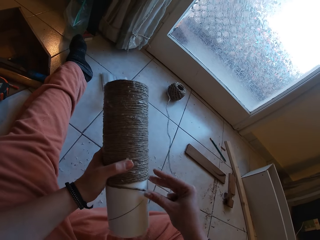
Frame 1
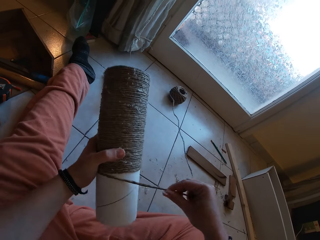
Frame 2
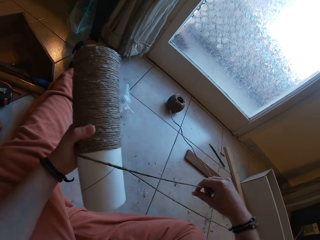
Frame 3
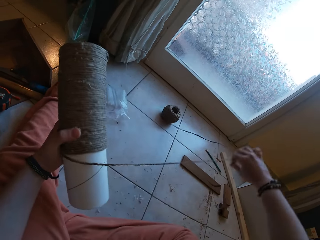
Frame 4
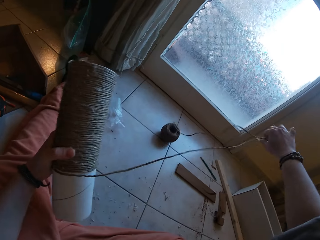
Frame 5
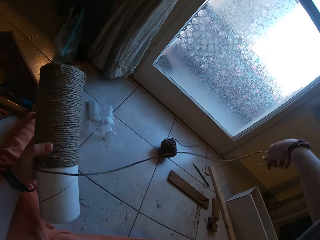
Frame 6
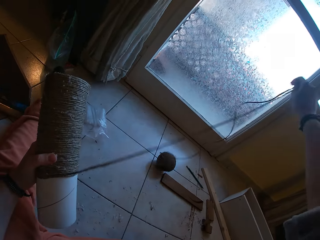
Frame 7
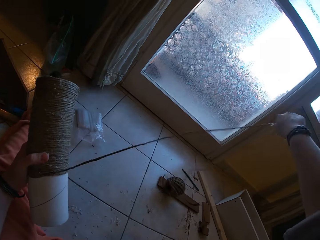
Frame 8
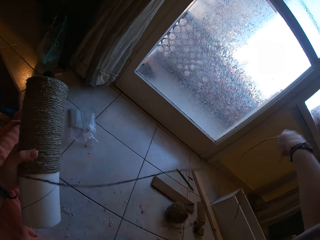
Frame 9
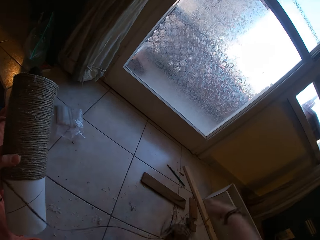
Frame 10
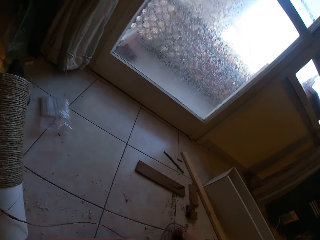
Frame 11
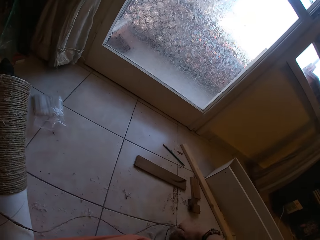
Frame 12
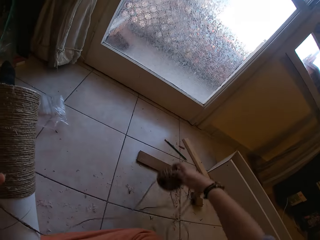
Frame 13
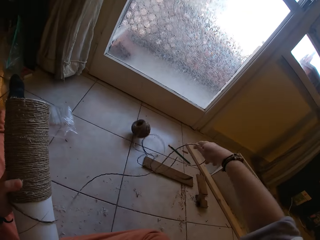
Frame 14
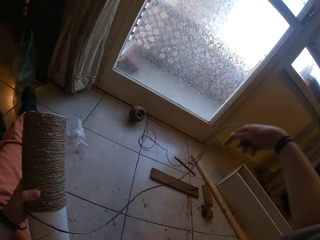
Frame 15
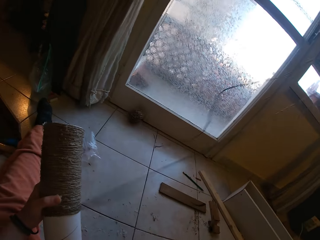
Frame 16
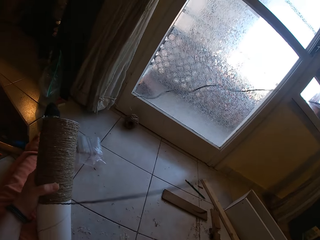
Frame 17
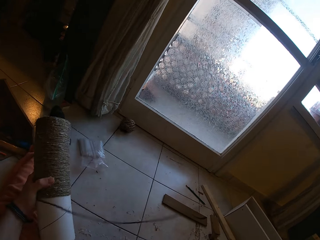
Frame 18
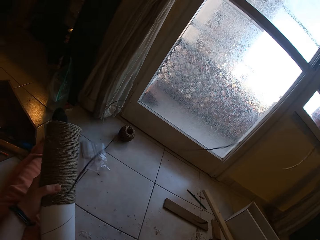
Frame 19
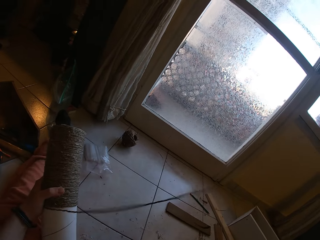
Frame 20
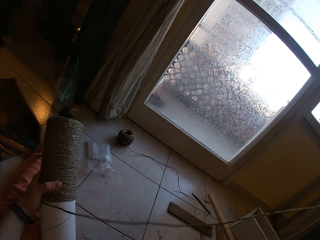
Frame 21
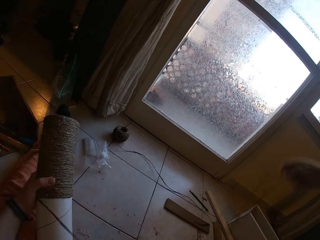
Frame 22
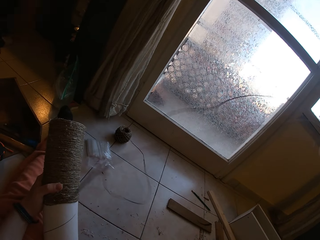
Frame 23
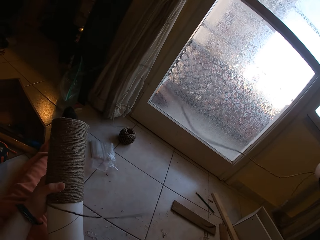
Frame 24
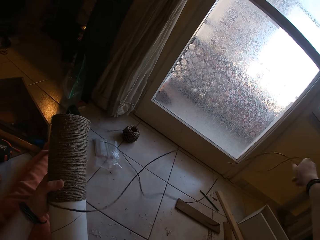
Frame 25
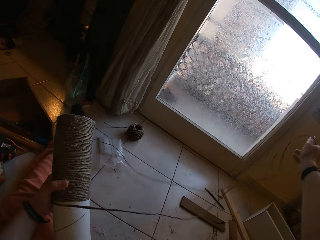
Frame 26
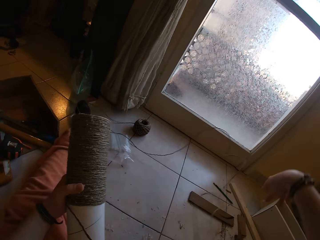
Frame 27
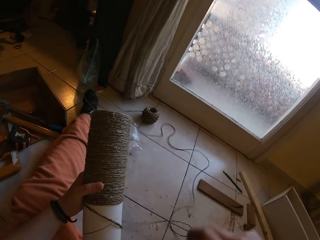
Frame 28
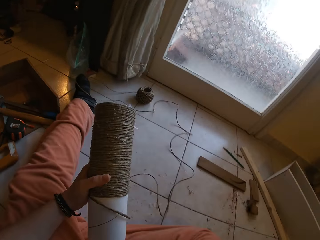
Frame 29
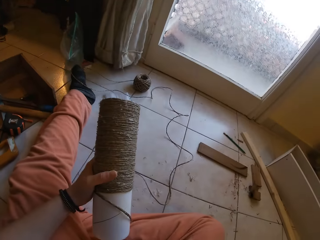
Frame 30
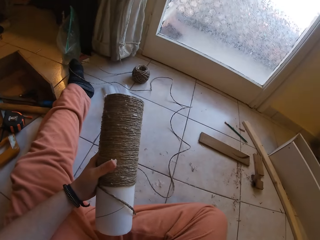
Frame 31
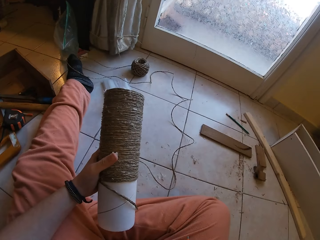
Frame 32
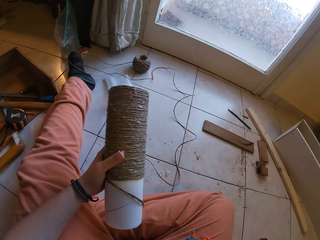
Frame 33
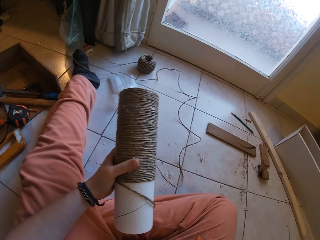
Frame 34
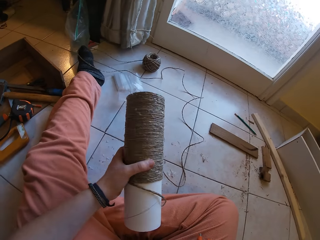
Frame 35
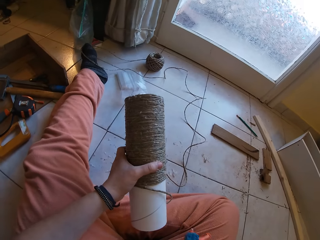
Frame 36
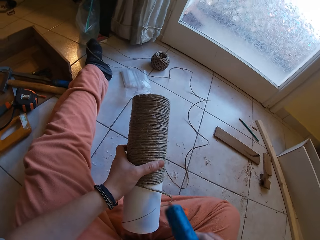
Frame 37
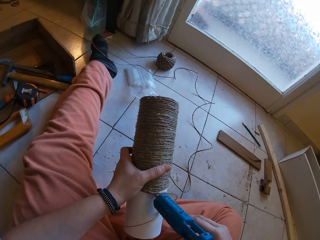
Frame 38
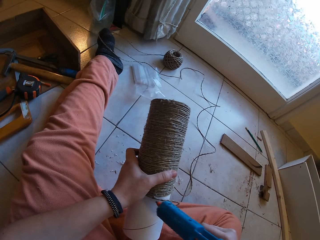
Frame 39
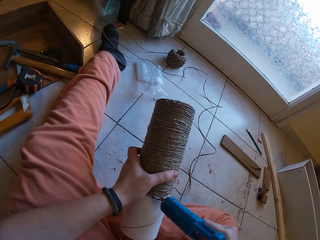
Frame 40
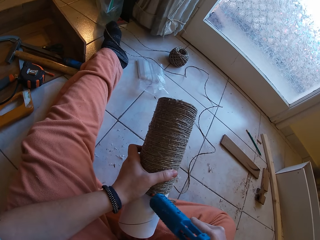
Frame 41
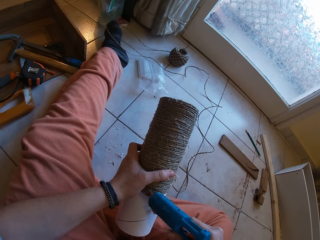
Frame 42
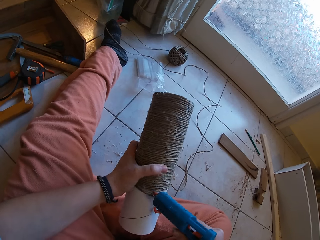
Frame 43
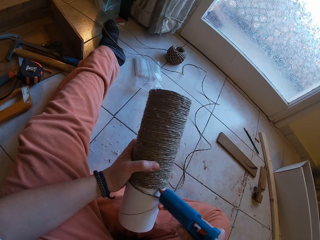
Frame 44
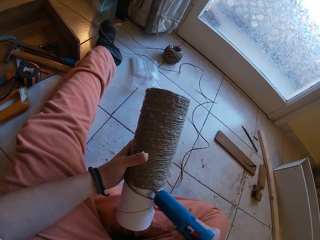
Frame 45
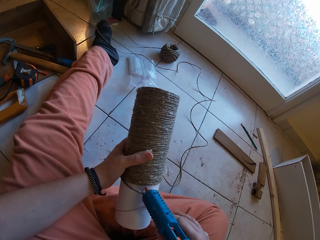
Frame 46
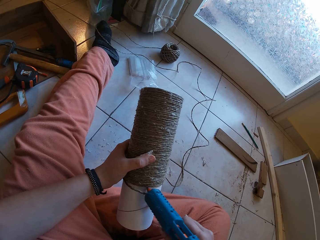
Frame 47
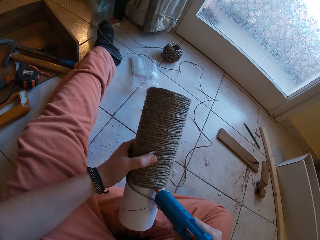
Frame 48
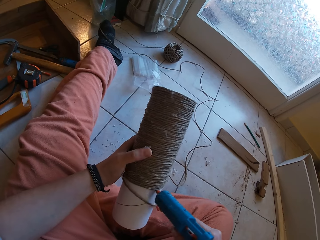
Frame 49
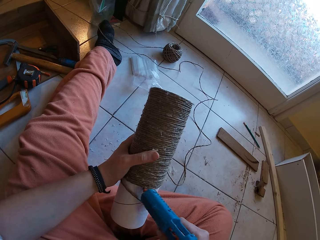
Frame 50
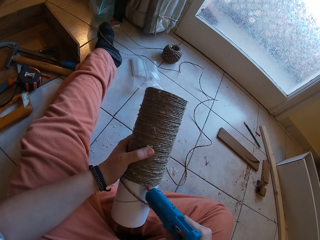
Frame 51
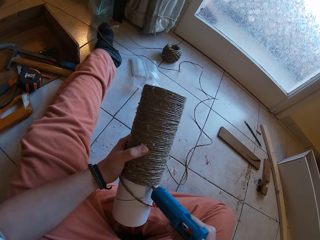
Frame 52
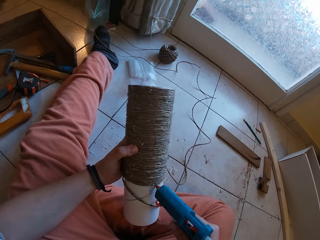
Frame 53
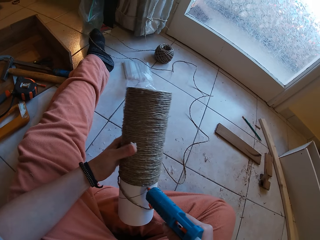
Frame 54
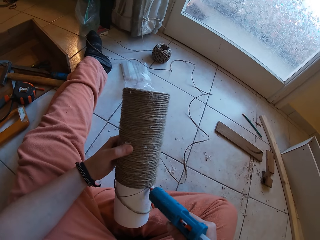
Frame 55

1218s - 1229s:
The camera wearer pulls out the rope from the bundle with her right hand. She picks the glue gun from her lap with her right hand. She applies glue on the craft with the glue gun in her right hand.

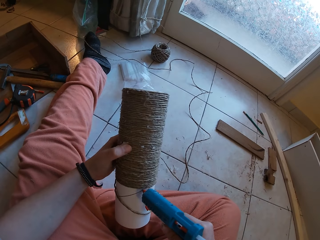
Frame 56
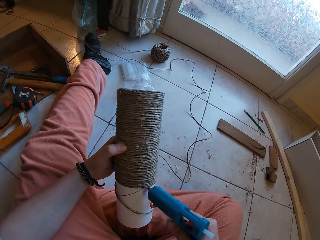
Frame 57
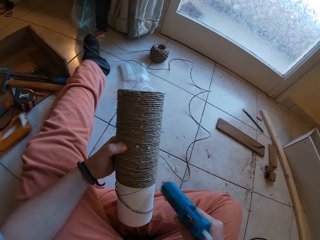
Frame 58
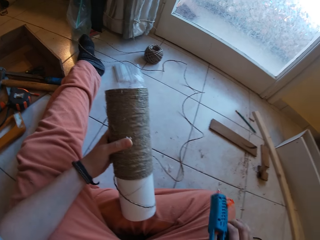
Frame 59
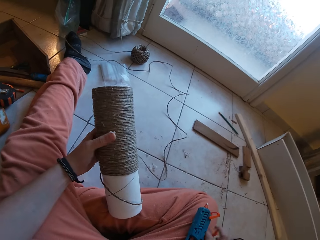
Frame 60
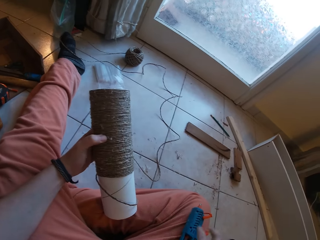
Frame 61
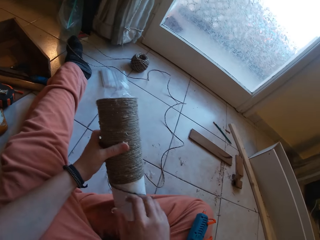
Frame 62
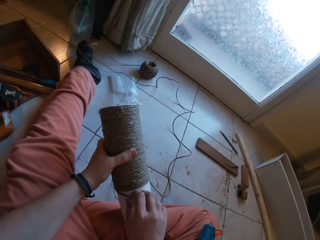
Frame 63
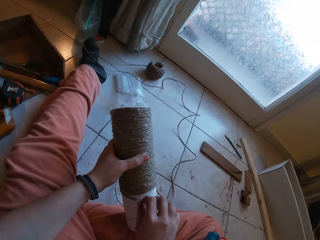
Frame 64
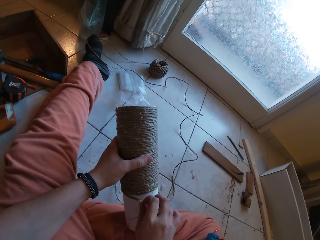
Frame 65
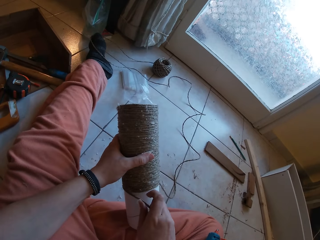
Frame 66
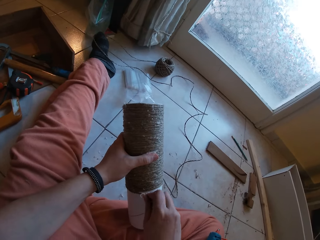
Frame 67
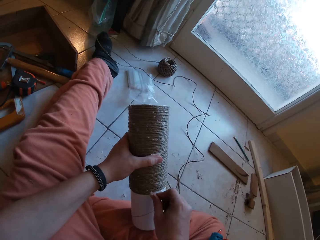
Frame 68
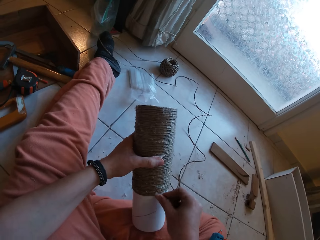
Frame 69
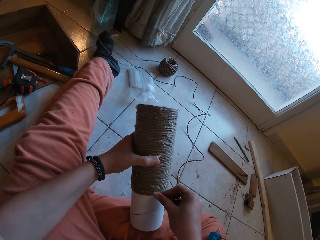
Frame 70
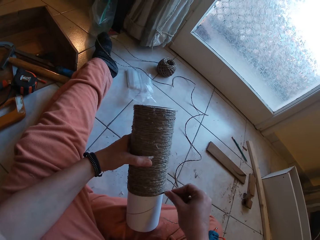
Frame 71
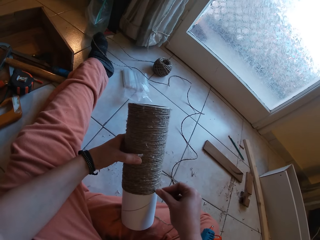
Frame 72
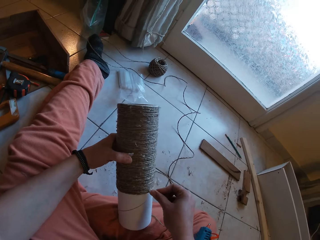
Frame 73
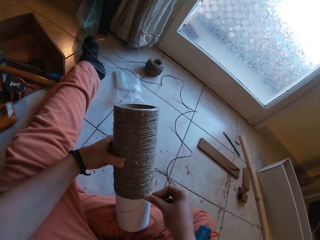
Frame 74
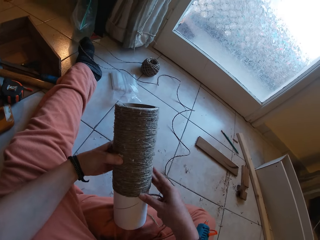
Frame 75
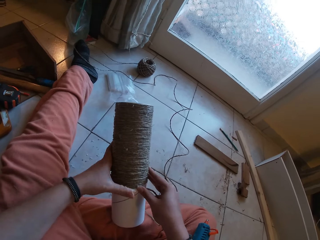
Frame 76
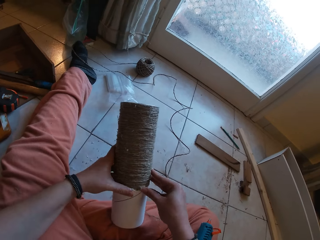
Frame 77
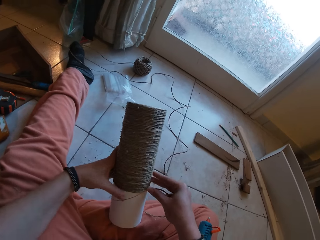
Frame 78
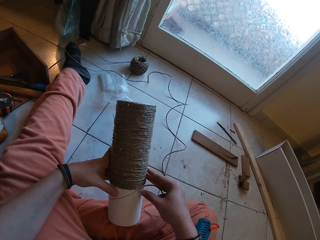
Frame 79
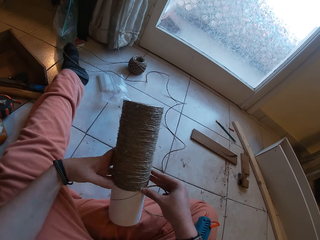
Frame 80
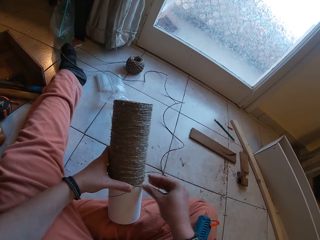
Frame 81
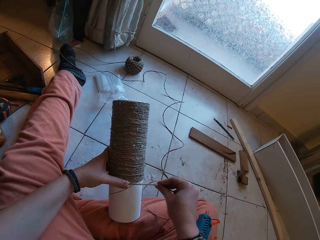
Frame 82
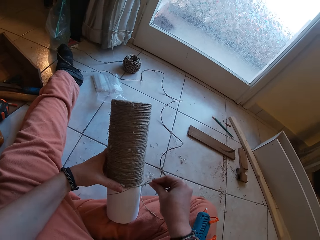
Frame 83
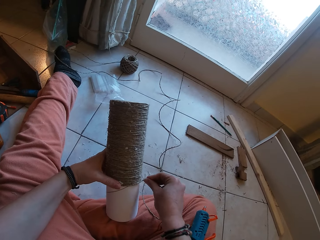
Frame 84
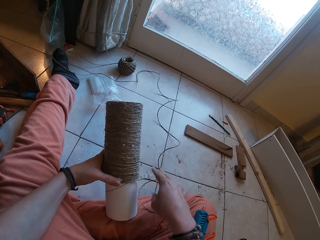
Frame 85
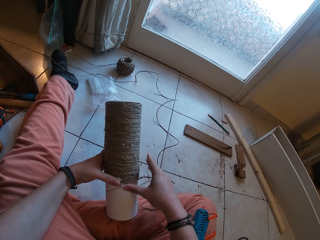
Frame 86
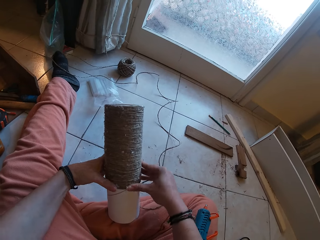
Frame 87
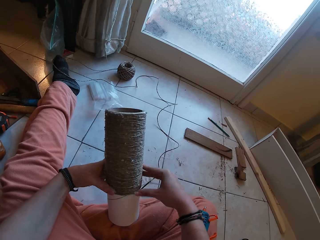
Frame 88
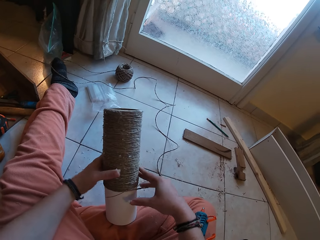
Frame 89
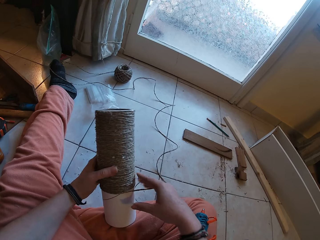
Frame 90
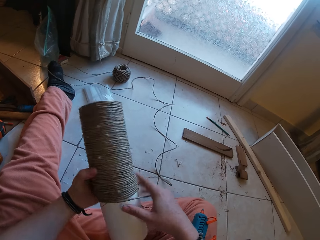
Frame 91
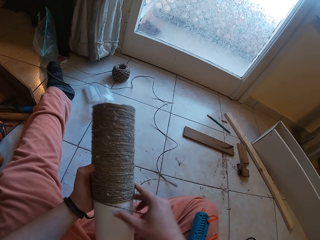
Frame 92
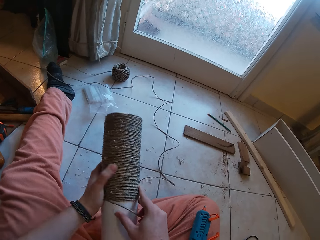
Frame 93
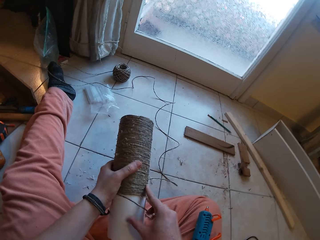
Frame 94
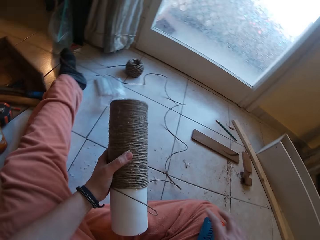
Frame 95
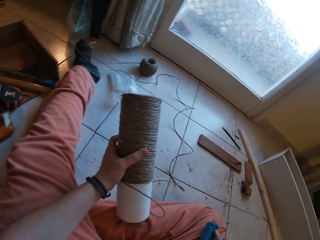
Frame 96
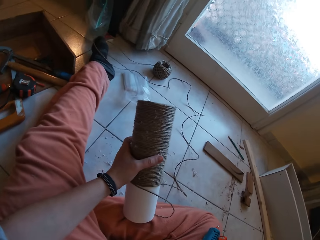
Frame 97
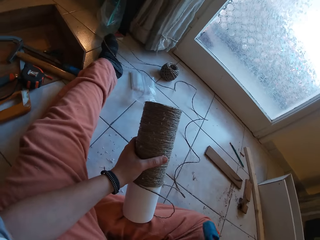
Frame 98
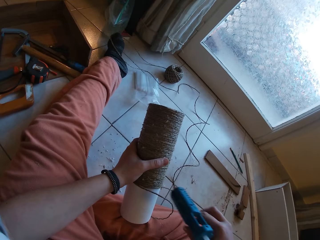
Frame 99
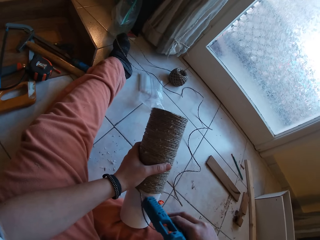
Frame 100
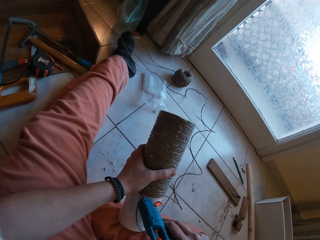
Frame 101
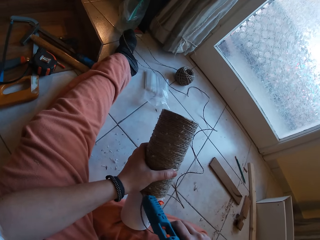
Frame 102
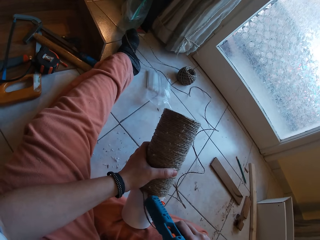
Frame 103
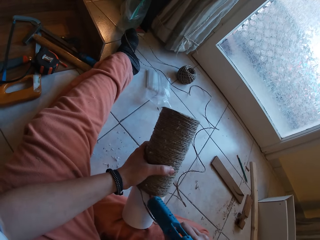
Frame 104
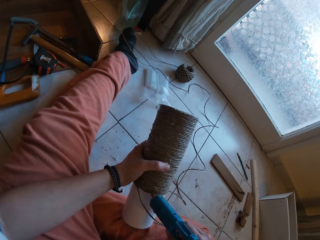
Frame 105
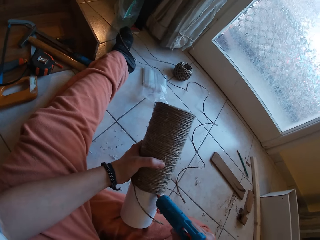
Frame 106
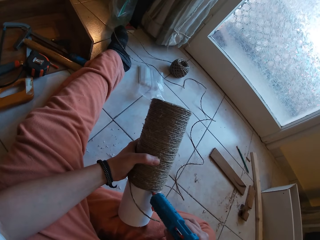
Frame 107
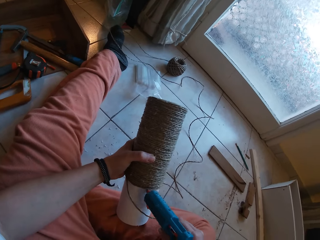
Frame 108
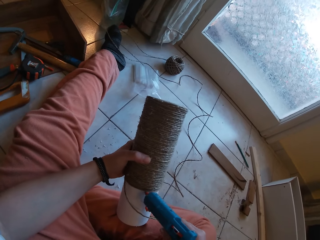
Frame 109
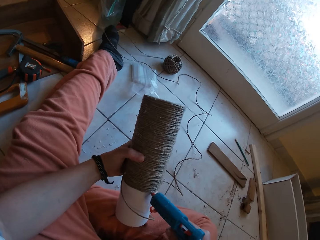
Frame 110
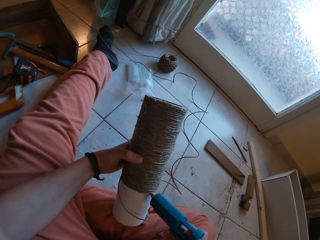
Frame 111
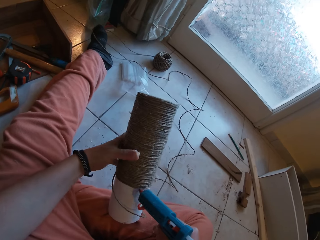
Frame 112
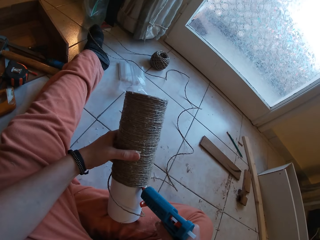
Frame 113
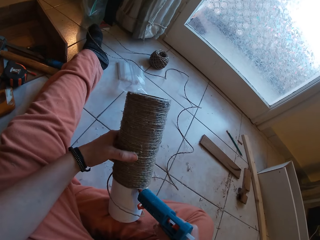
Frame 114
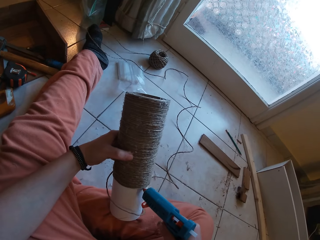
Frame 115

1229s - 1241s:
The camera wearer drops the glue gun on her lap with her right hand. She gums the sisal rope on the craft with both hands. She picks up the glue gun from her lap with her right hand. She moves the glue gun. She applies glue on the craft with the glue gun in her right hand.
